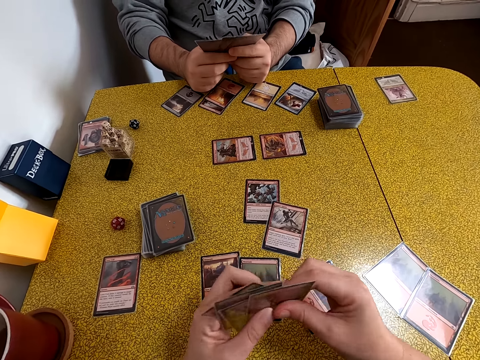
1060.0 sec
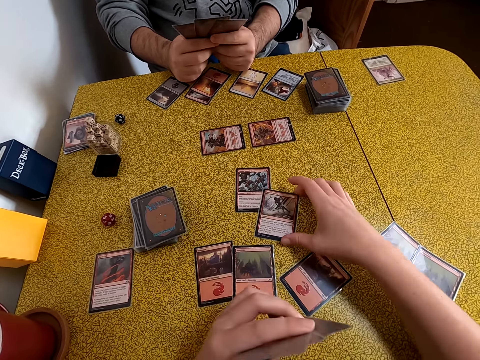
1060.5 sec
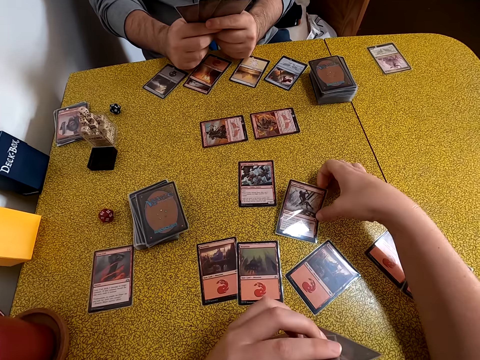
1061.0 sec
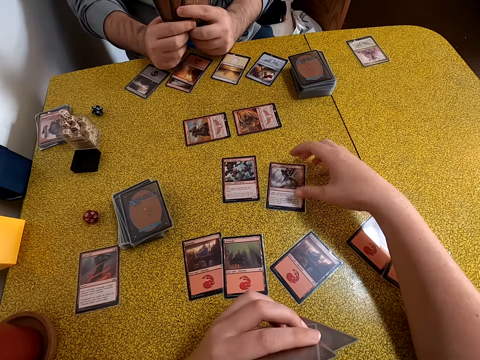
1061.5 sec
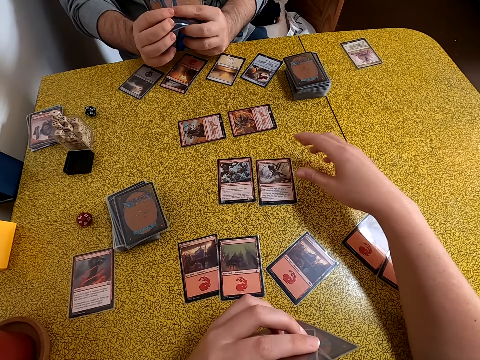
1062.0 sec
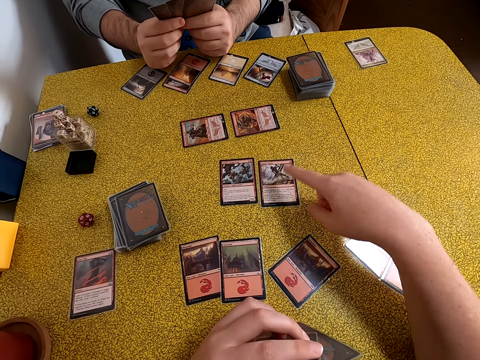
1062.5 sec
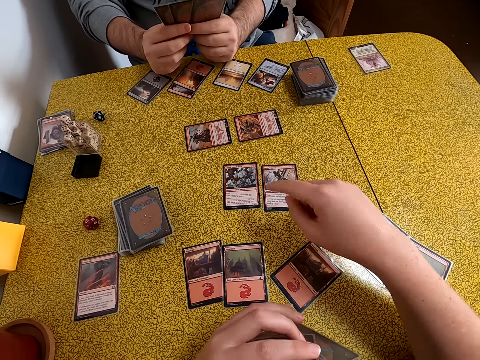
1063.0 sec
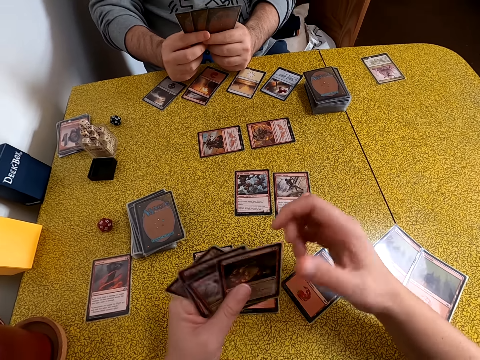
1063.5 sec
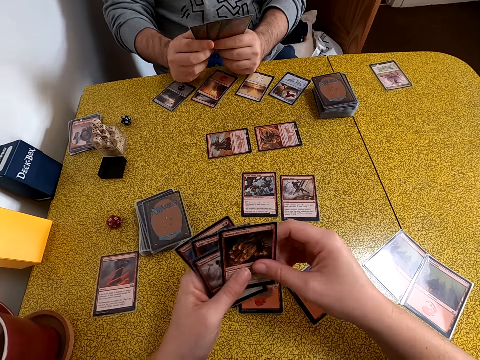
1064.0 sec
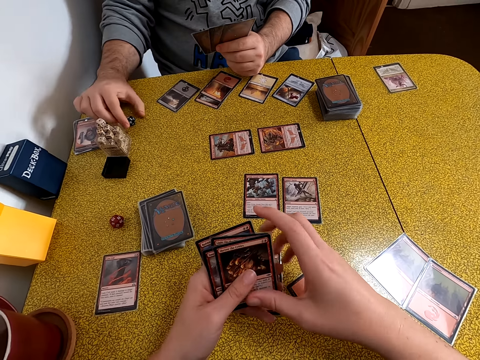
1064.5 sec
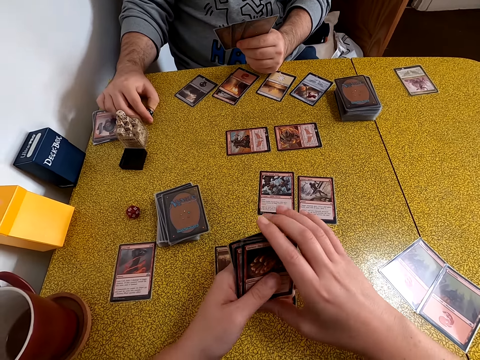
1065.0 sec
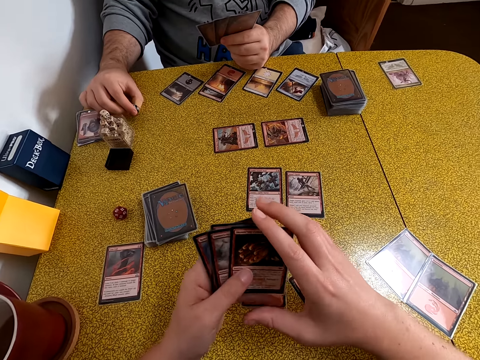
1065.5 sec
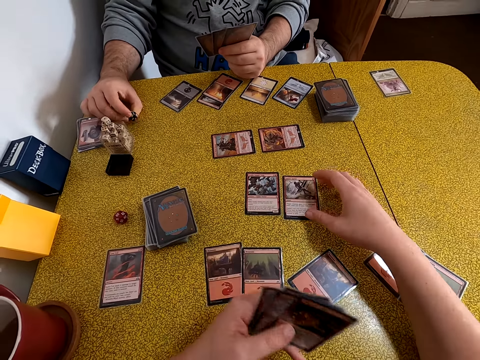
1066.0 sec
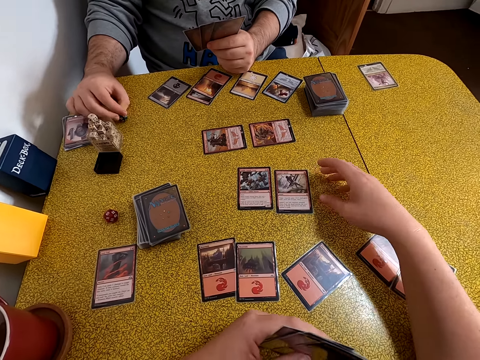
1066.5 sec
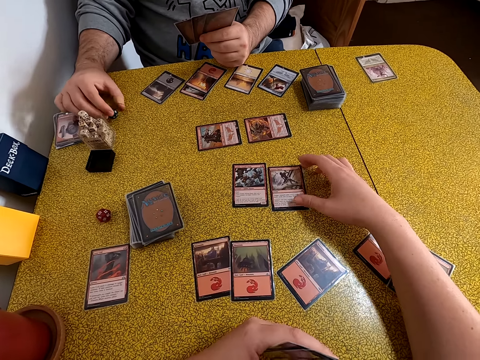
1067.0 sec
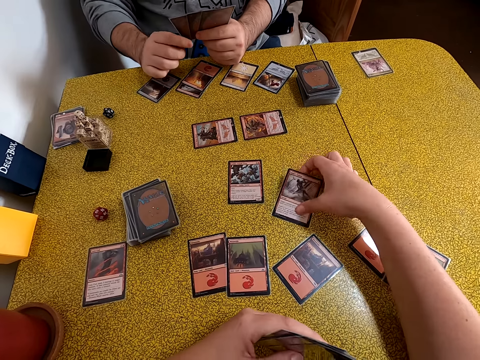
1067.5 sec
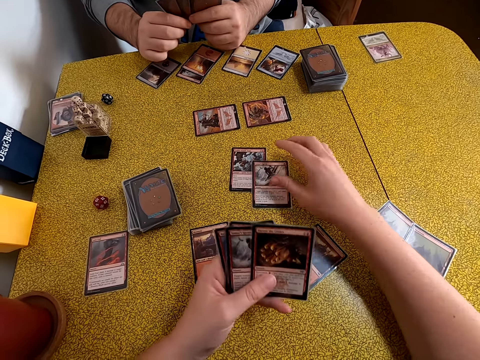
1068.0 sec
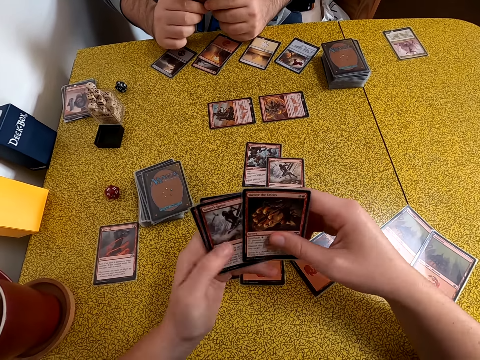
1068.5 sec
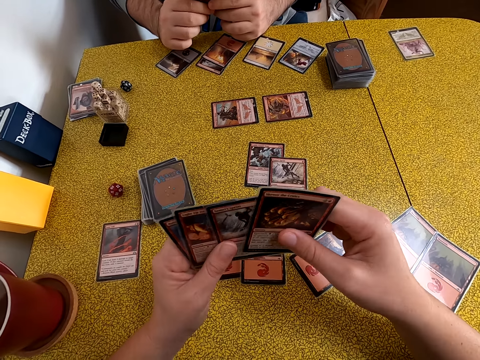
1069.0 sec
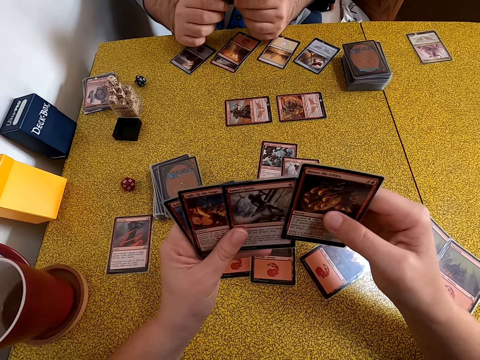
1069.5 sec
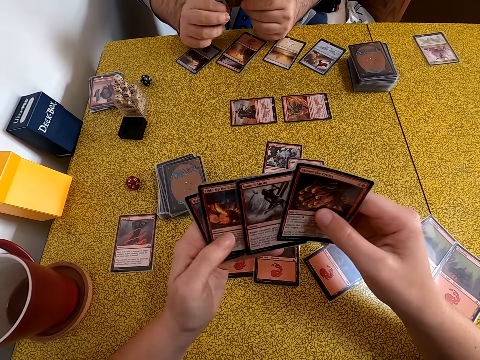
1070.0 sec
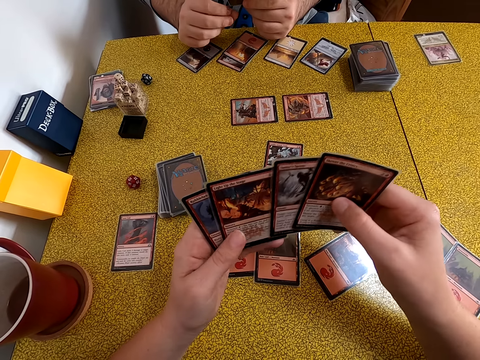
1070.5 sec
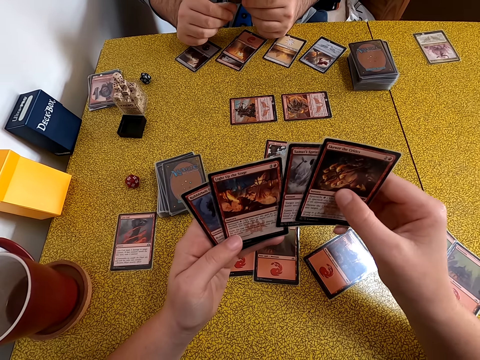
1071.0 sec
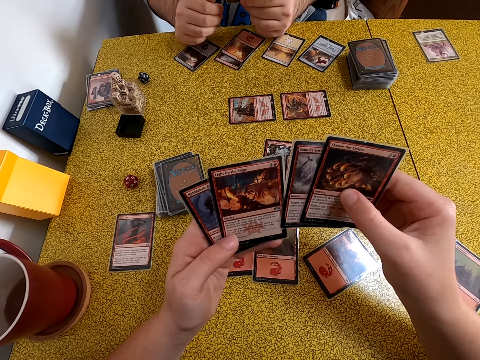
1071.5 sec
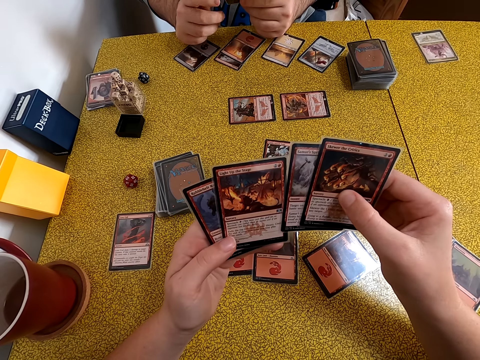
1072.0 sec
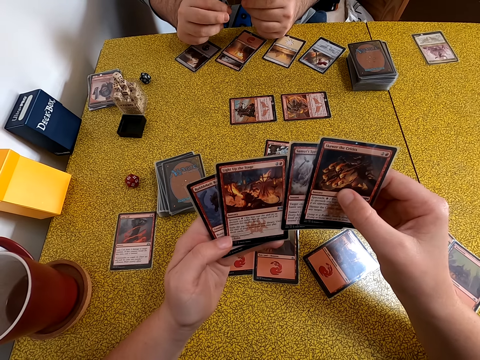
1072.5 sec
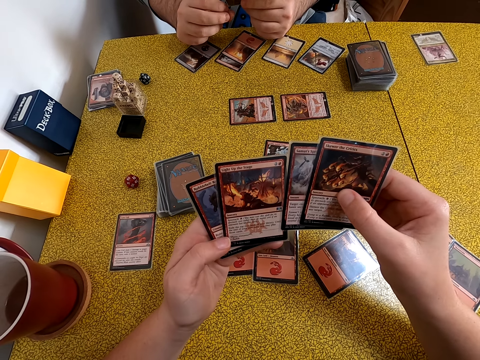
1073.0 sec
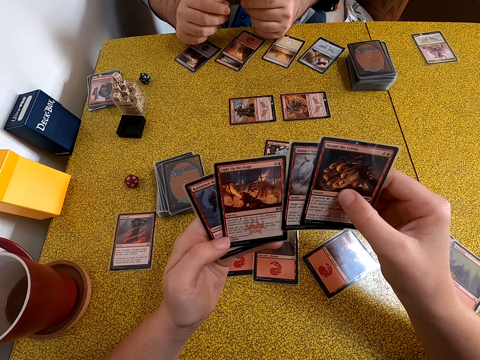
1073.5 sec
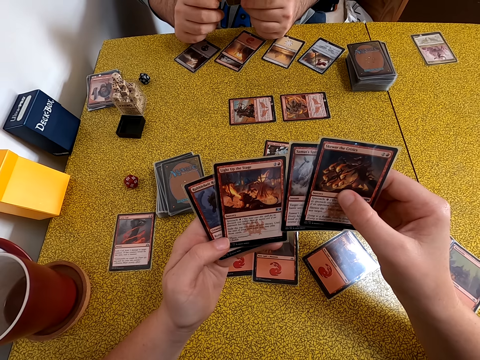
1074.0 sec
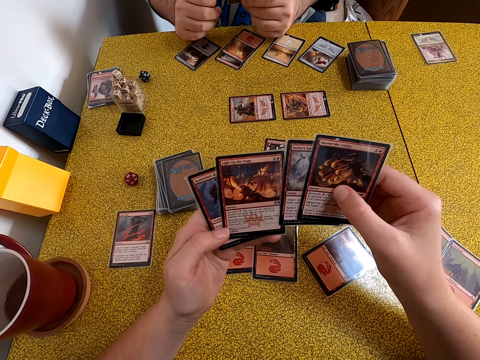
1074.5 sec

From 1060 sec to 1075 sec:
The camera wearer arranges playing cards on the hand. They move playing cards on the table. They point at the playing cards. They arrange playing cards. A person takes a dice on the table. The person looks at the dice. The camera wearer moves playing cards on the table. They remove a hand from the playing cards. They arrange playing cards. The person arranges playing cards. The camera wearer arranges playing cards. The person removes a hand from the playing cards.

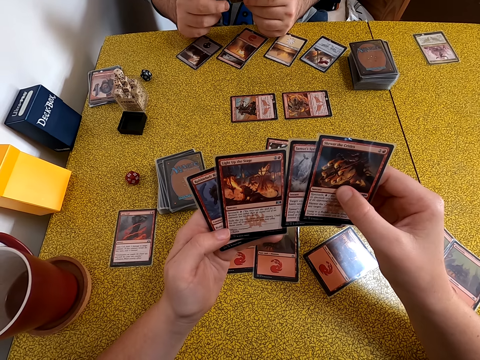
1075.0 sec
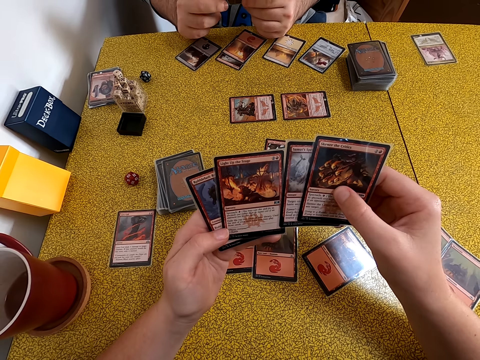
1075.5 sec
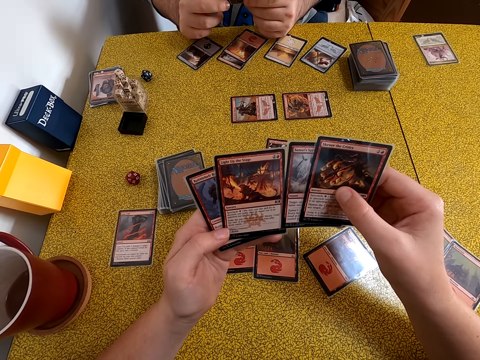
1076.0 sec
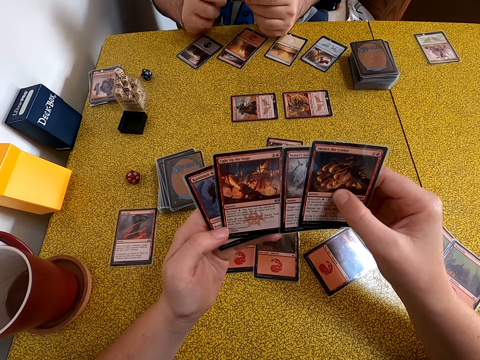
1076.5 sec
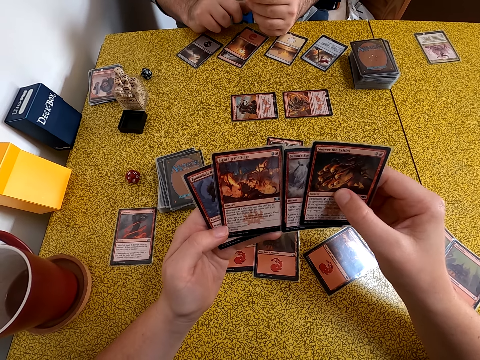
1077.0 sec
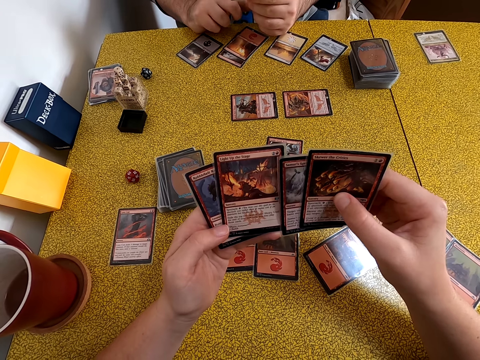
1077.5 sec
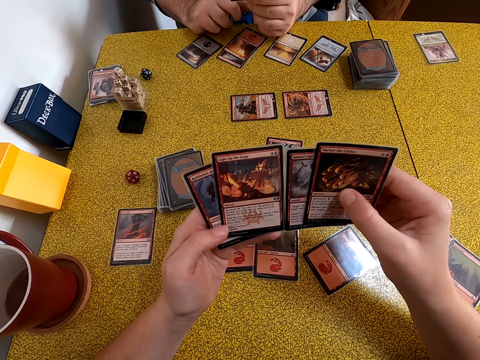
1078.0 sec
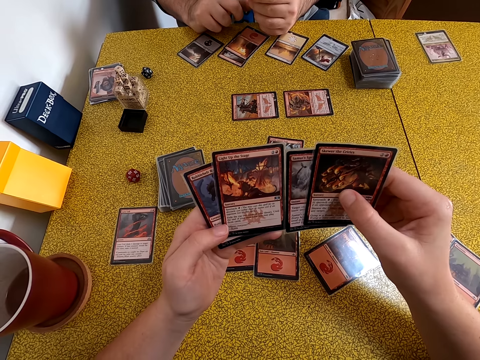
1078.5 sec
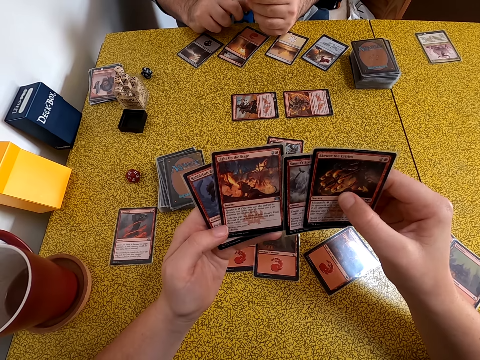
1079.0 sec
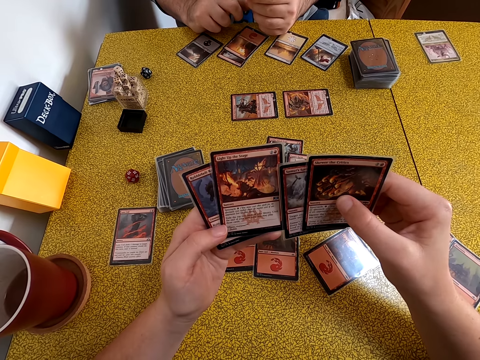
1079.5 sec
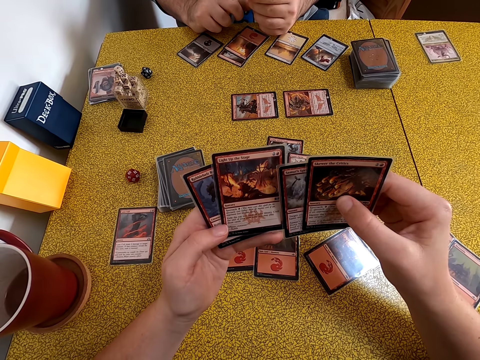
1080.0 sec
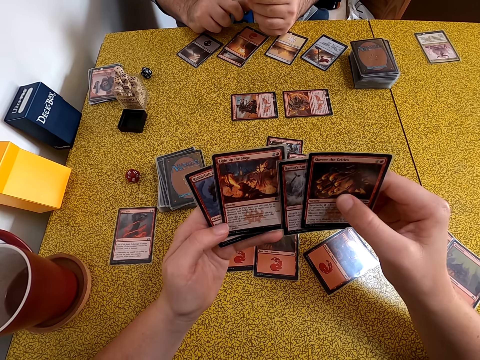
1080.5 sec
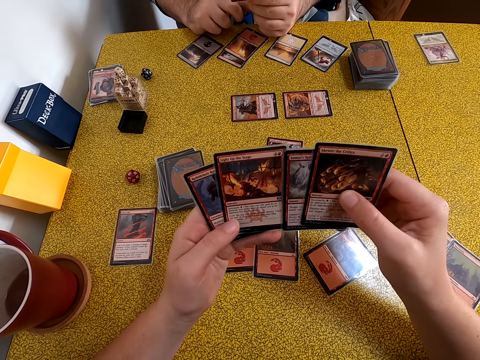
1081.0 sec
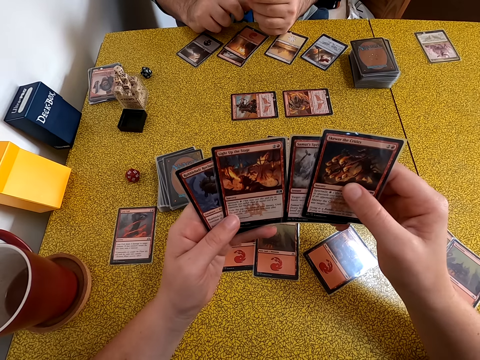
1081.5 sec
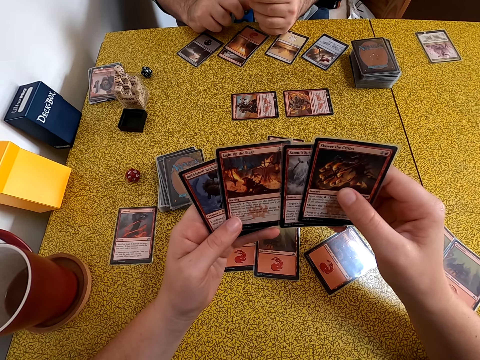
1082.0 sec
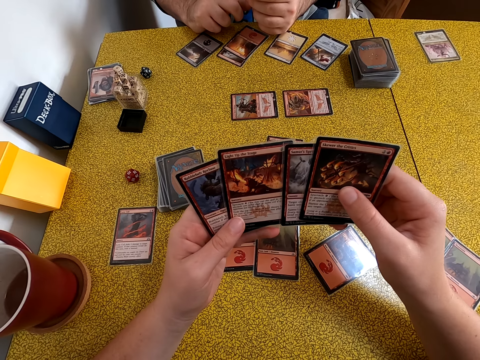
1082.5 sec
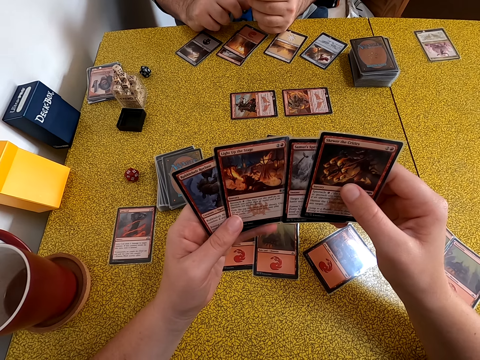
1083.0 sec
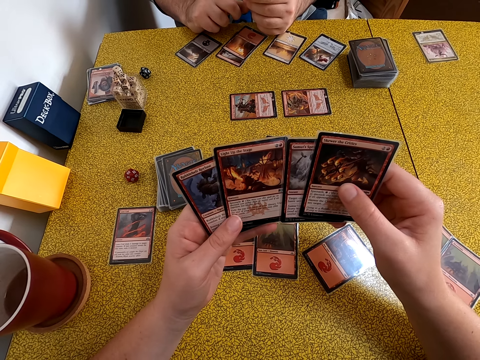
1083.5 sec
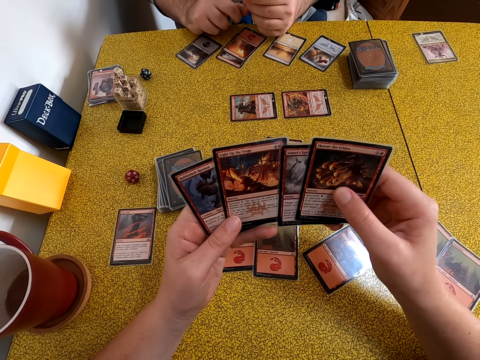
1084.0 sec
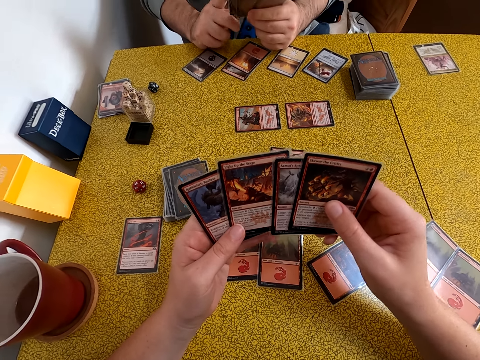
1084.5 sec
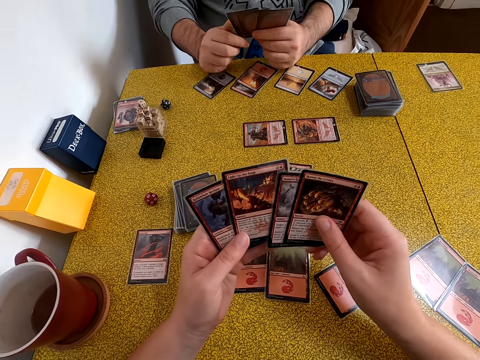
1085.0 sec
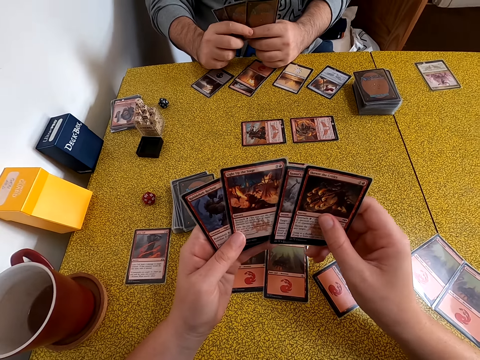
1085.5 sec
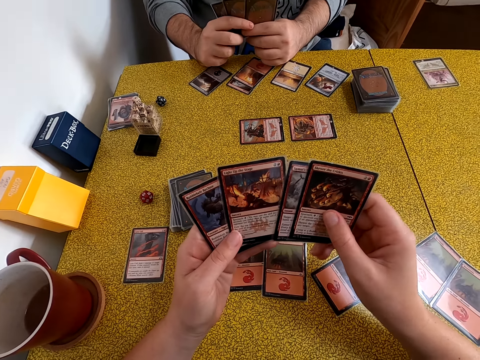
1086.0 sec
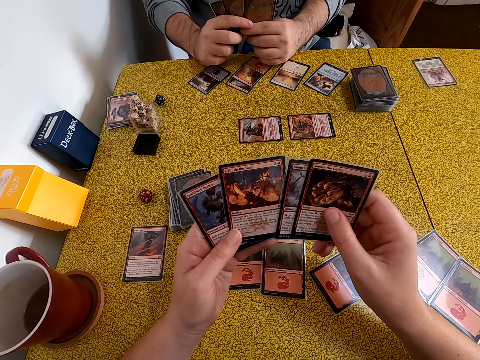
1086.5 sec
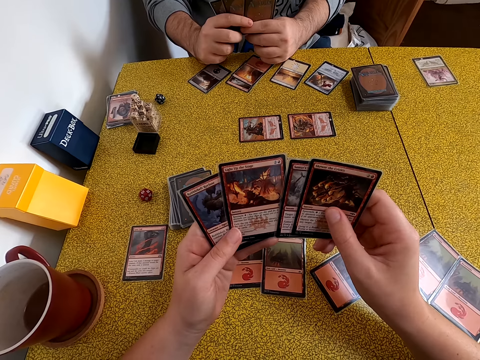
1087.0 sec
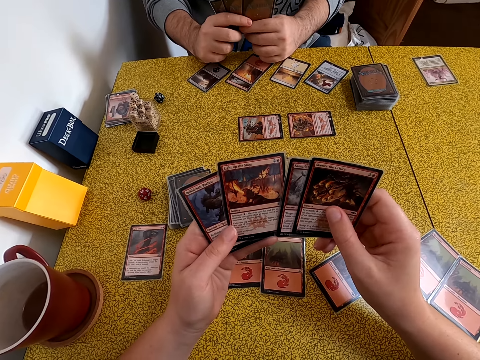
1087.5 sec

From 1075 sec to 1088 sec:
A person puts one hand on the table. The camera wearer looks at the playing cards. The person holds the playing cards together. The camera wearer arranges playing cards.
